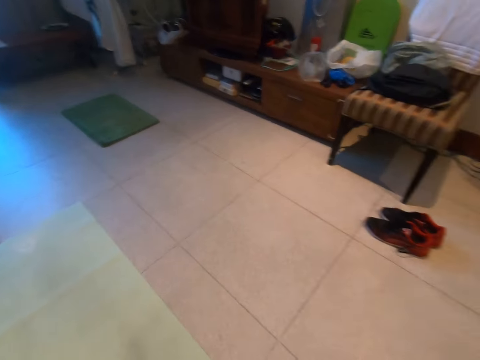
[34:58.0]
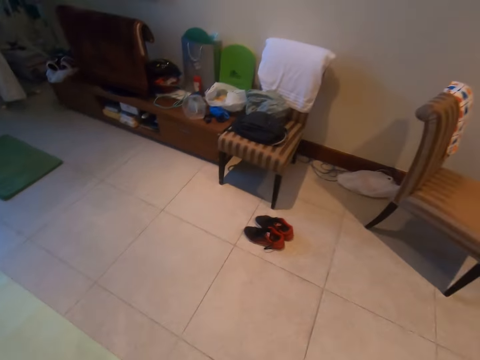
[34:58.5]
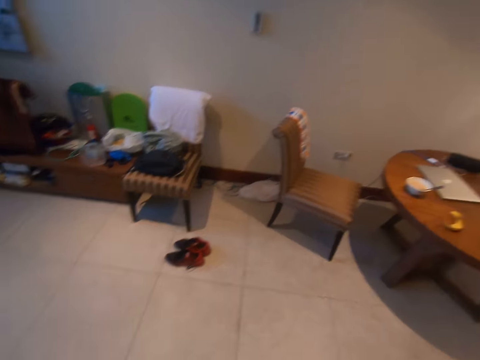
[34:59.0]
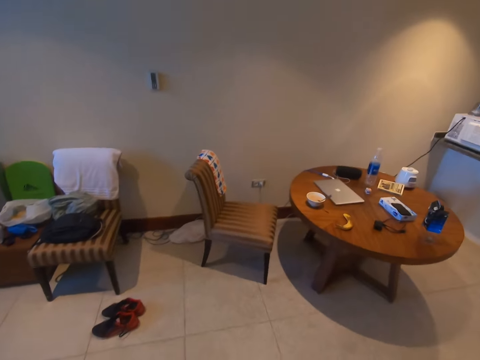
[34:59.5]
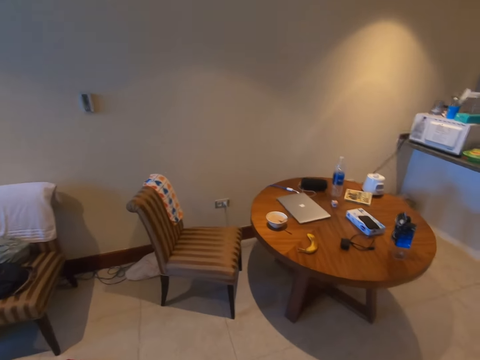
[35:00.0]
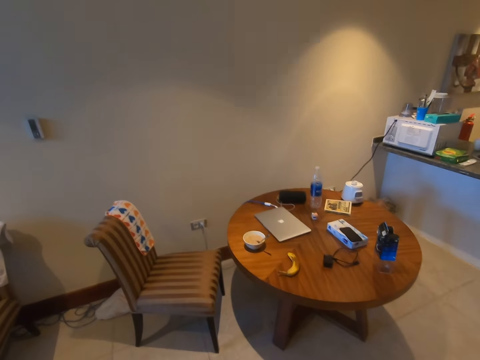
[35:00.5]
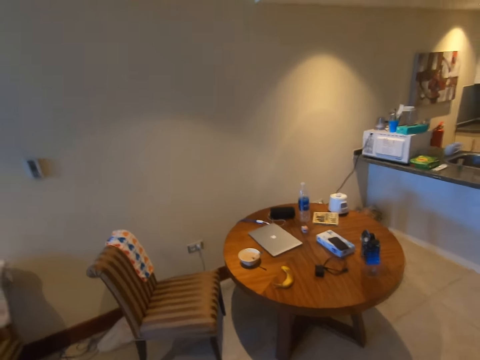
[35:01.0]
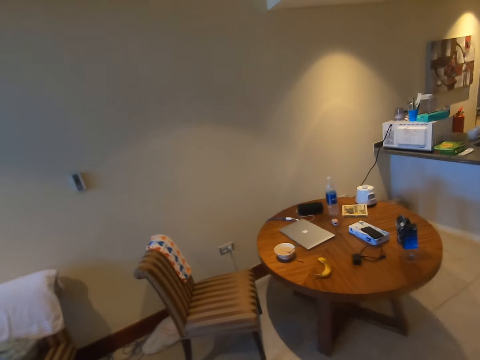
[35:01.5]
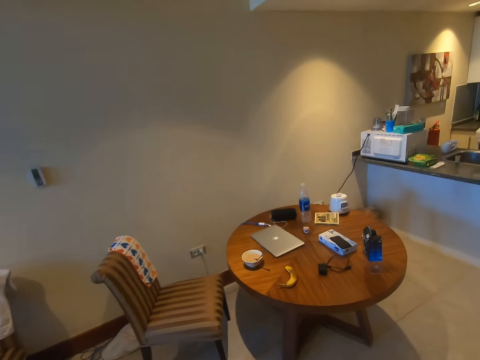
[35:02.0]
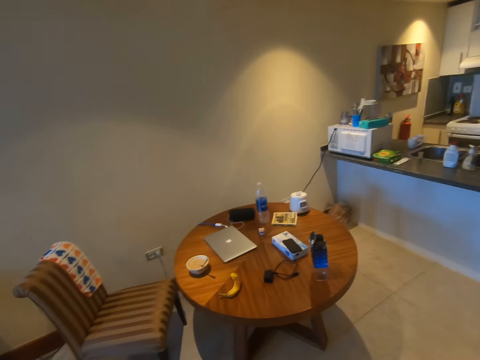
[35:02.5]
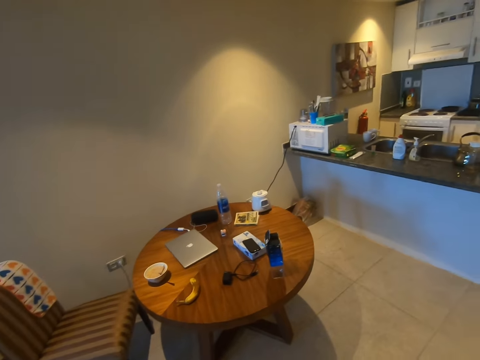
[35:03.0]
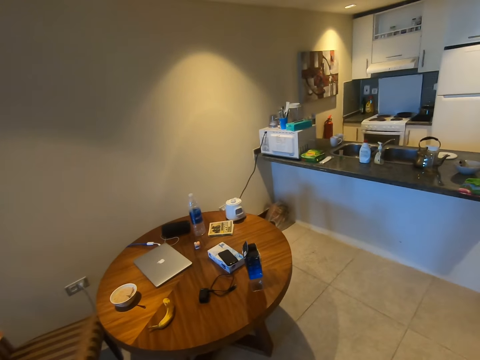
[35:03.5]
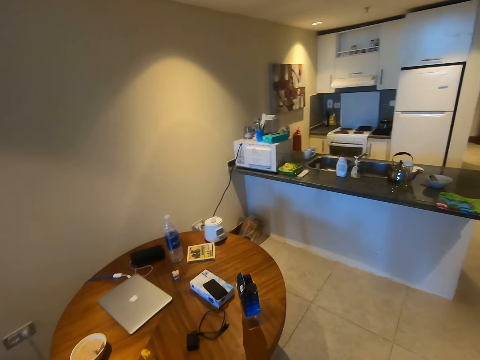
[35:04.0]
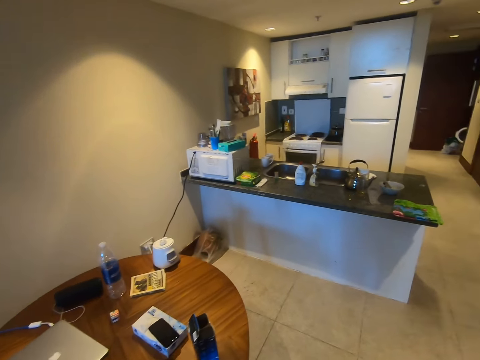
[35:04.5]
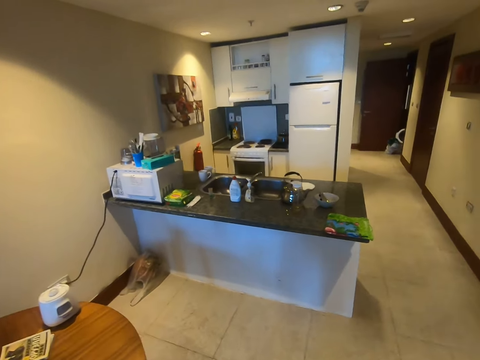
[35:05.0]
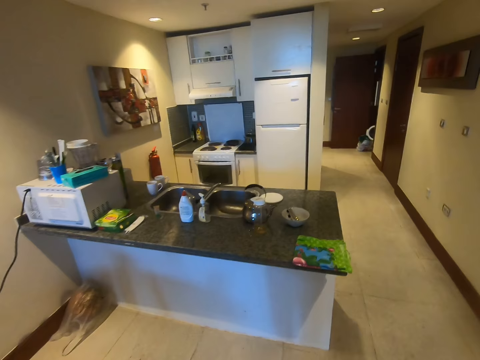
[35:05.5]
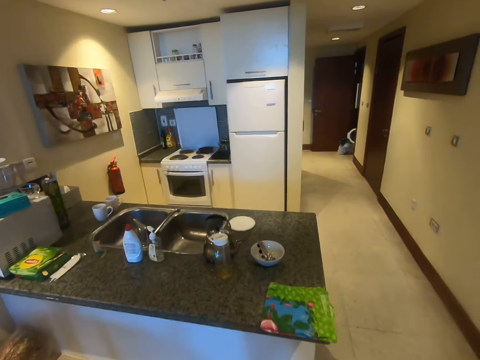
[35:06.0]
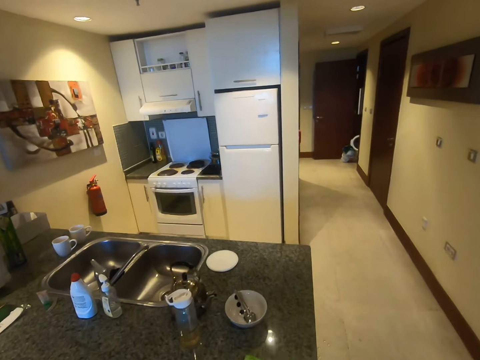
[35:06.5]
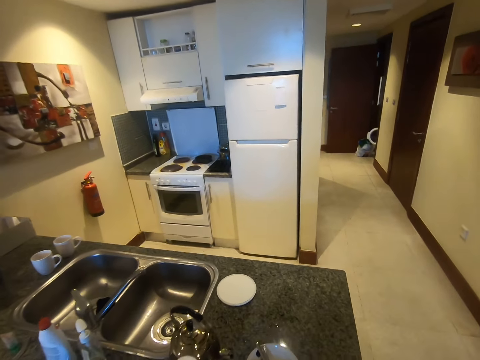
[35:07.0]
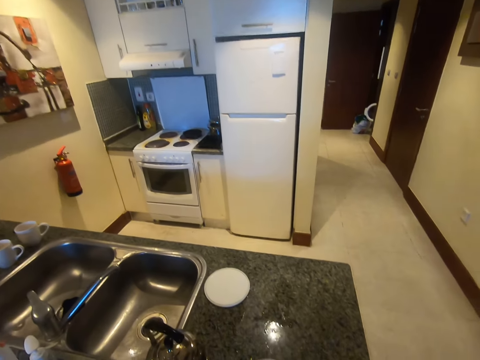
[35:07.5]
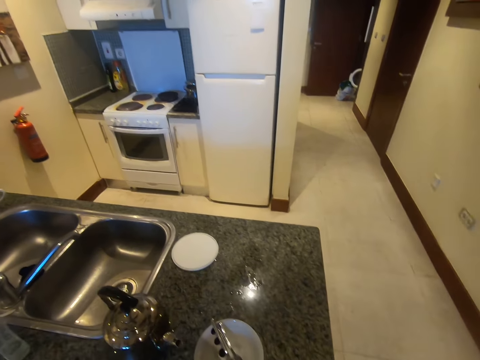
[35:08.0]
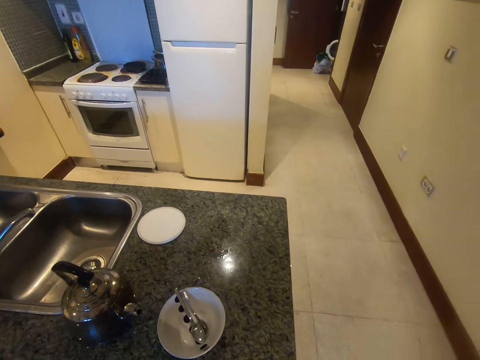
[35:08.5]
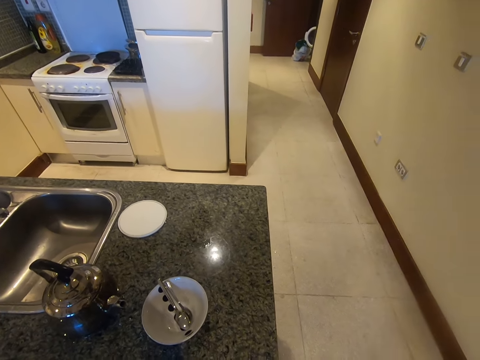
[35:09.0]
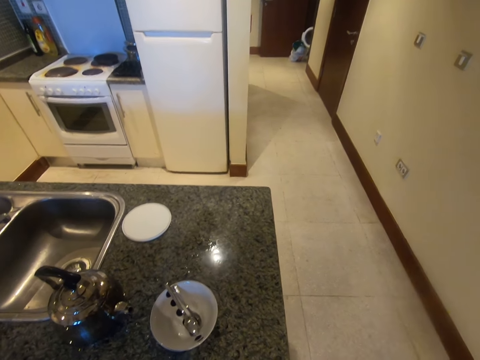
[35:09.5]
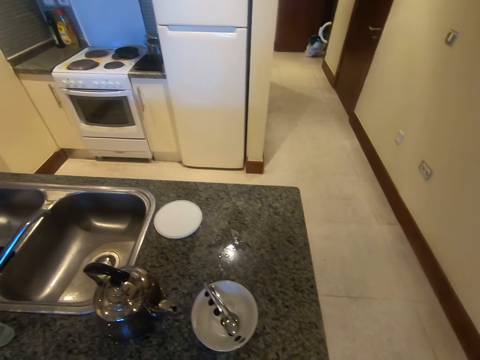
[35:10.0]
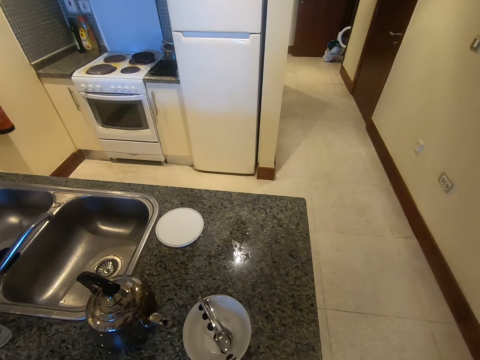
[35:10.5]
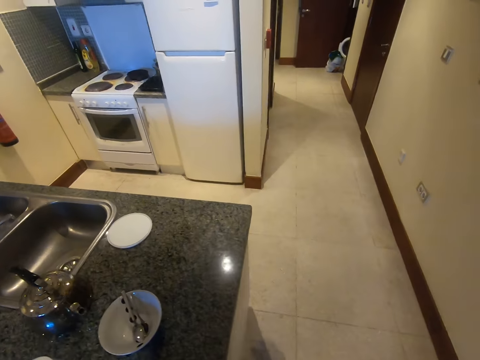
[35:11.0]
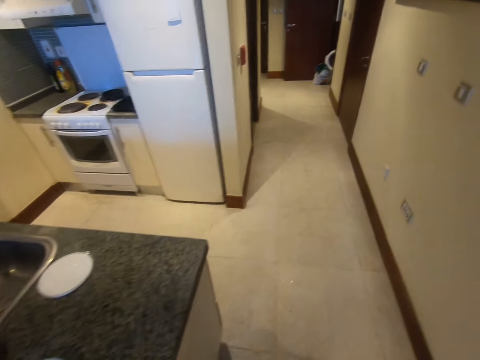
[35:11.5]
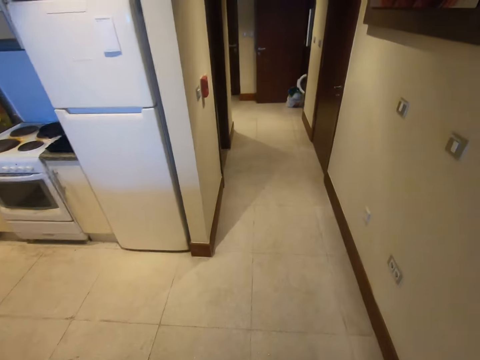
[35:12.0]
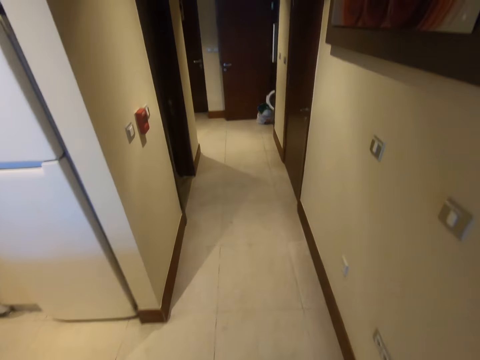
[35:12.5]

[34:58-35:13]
The camera wearer stands. They walk around the room. They walk.

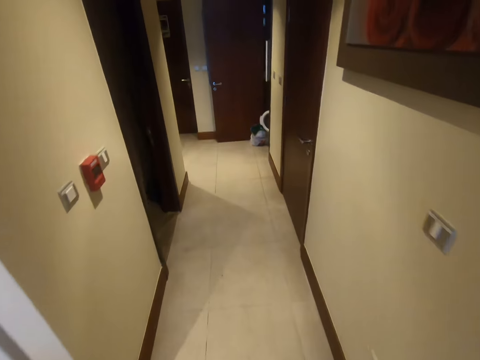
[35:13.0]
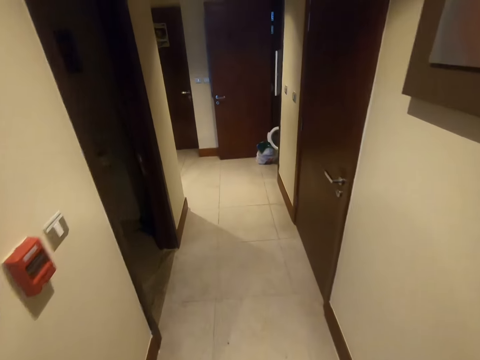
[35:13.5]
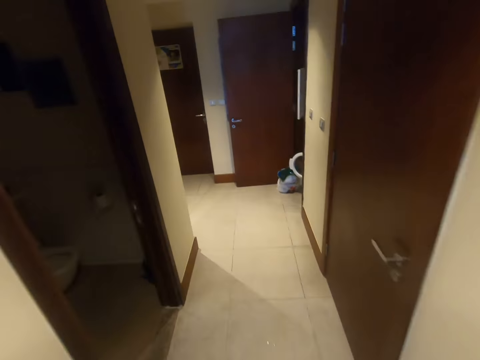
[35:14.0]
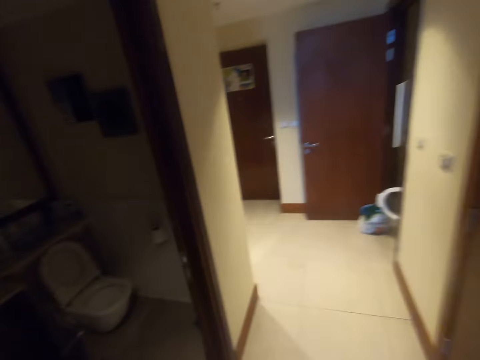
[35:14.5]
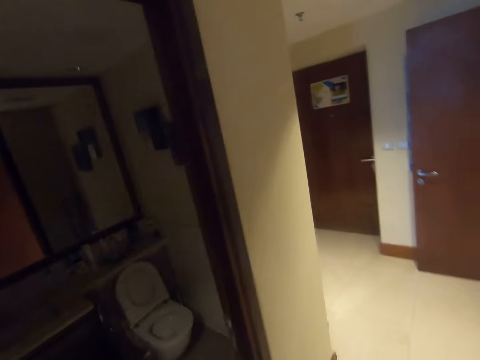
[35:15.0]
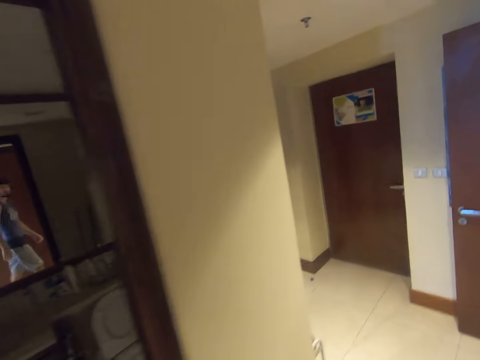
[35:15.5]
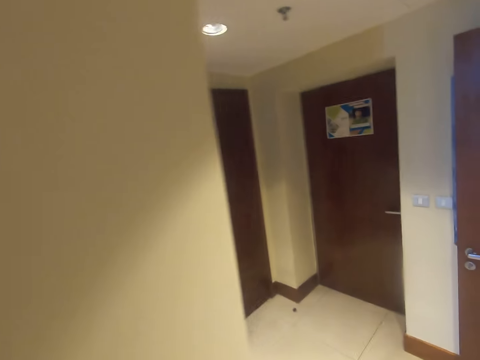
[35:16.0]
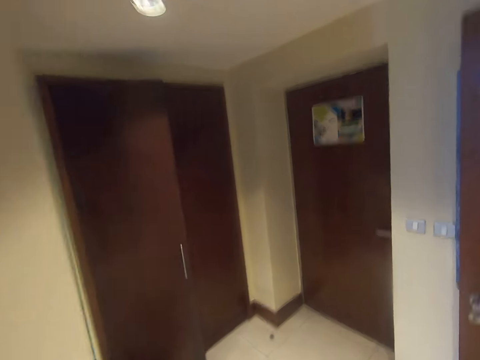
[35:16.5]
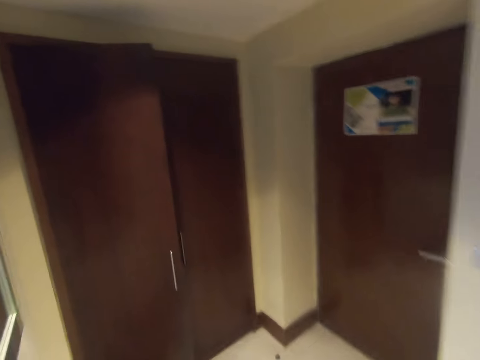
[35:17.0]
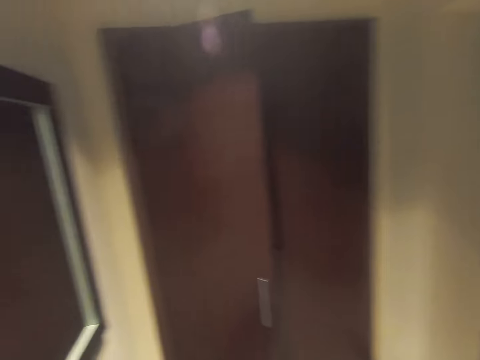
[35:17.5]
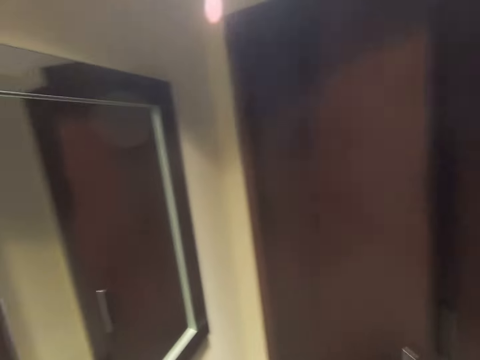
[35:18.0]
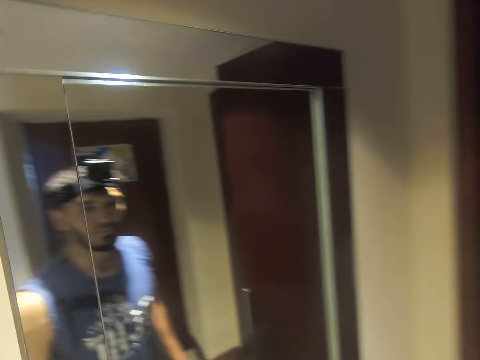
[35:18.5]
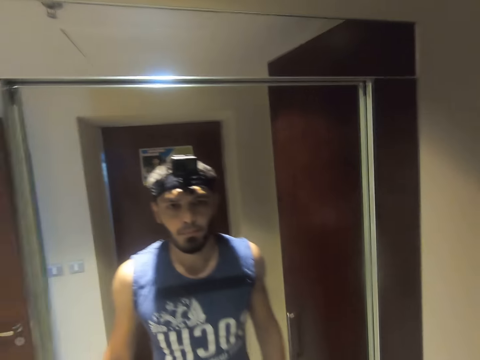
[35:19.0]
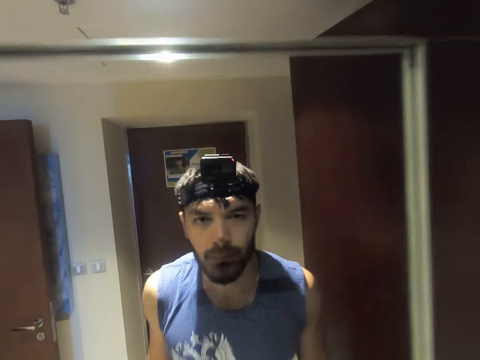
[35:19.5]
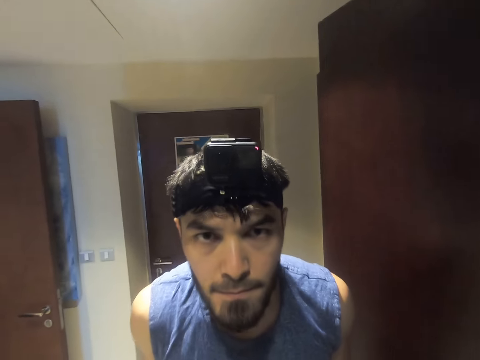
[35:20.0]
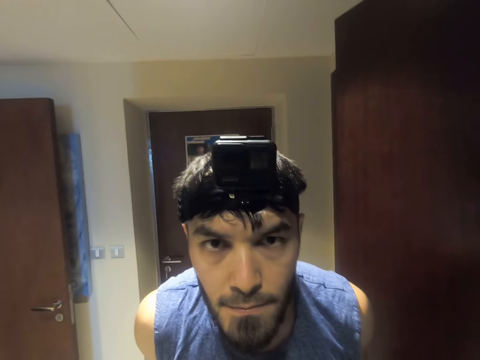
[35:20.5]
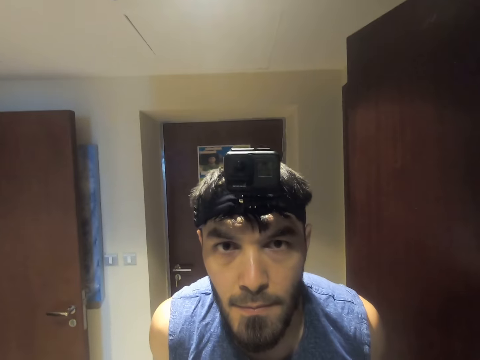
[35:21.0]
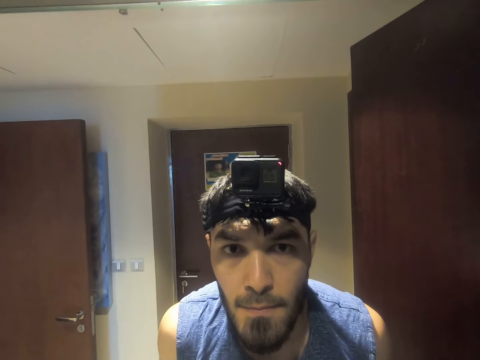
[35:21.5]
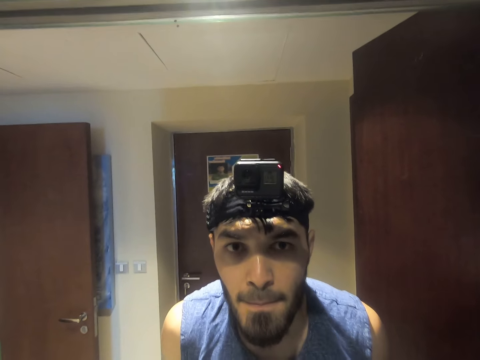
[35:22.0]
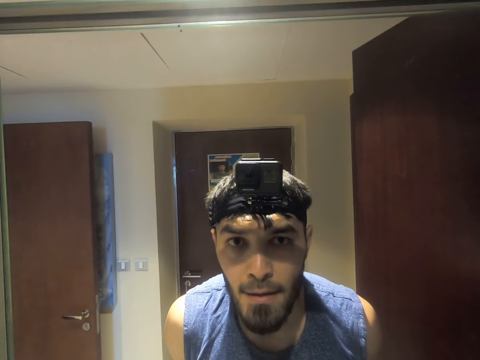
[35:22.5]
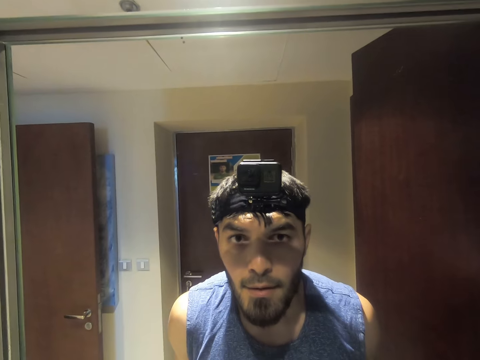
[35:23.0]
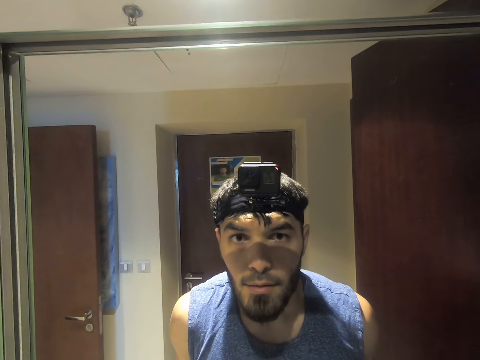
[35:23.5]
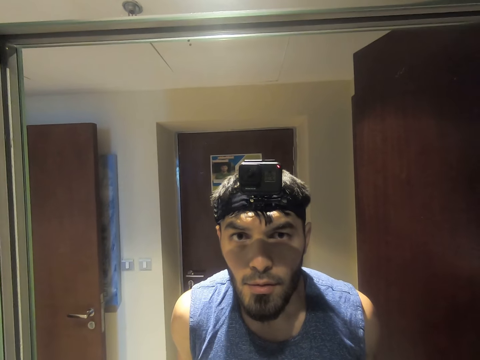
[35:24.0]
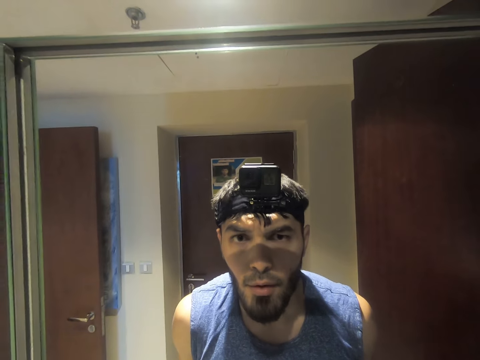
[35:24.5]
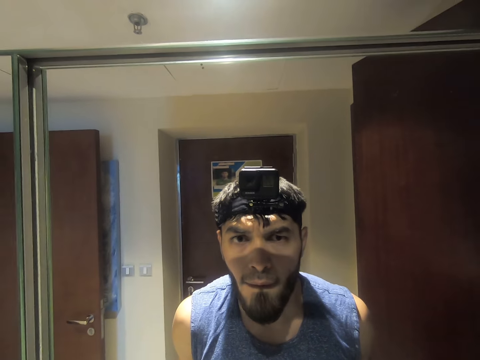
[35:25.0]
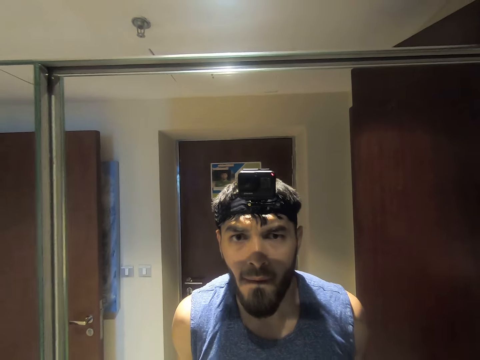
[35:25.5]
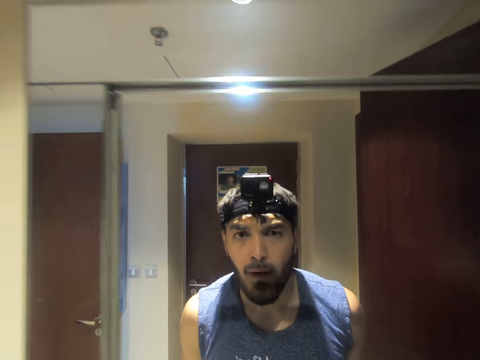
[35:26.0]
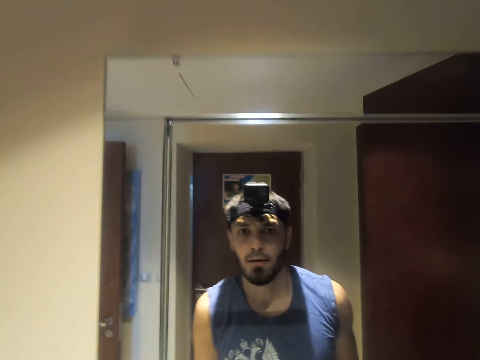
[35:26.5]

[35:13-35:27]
The camera wearer looks at himself on the mirror.
